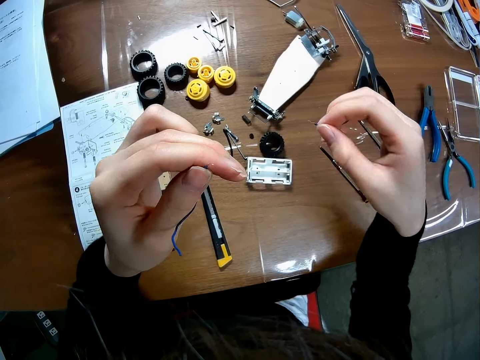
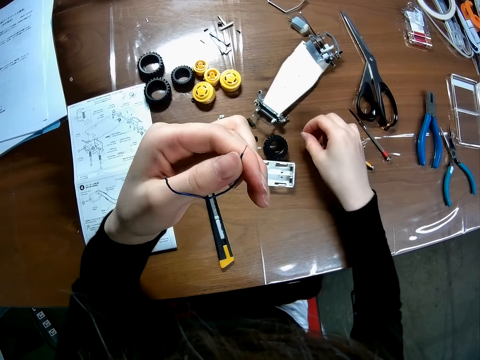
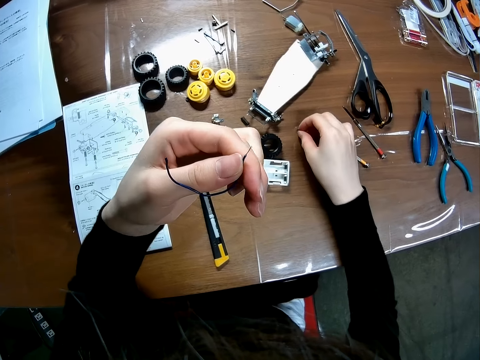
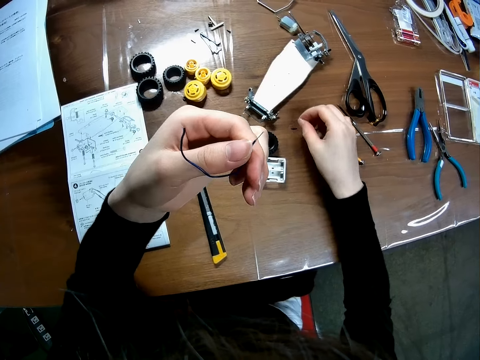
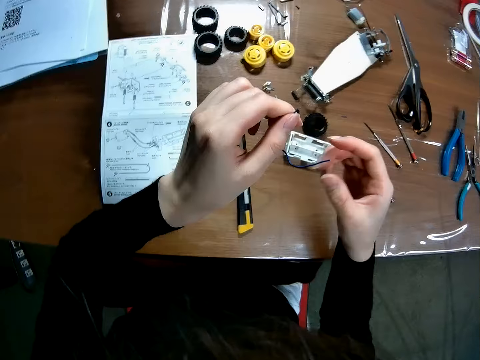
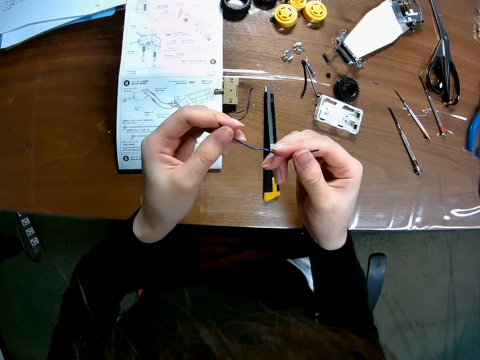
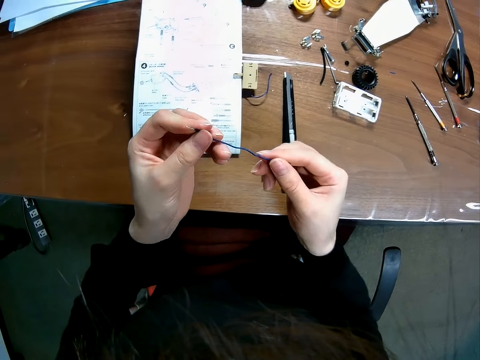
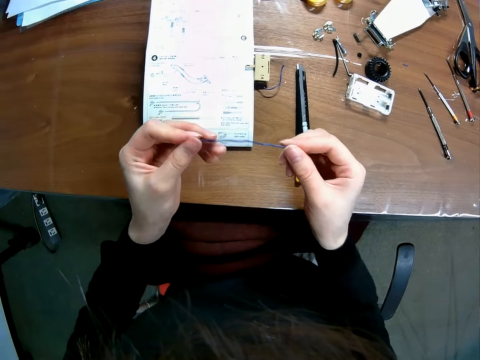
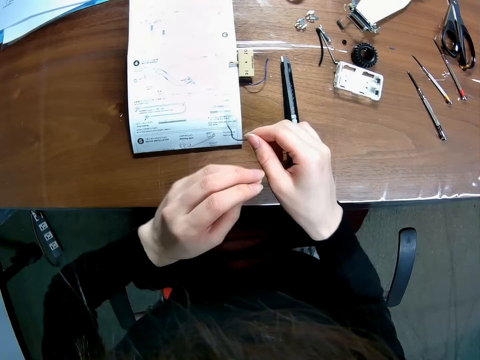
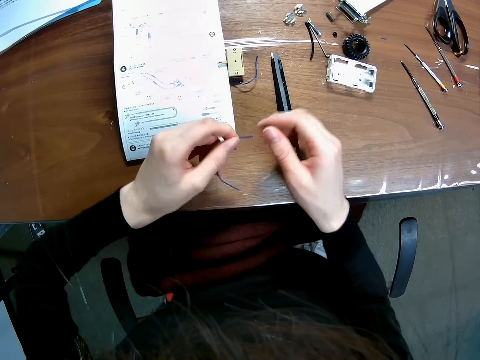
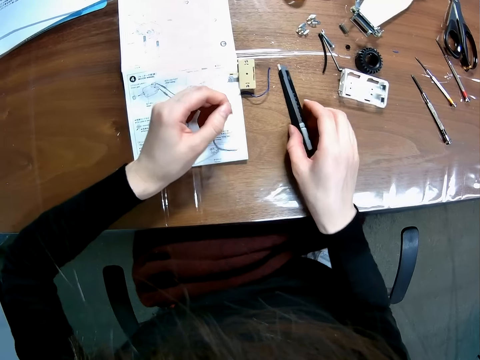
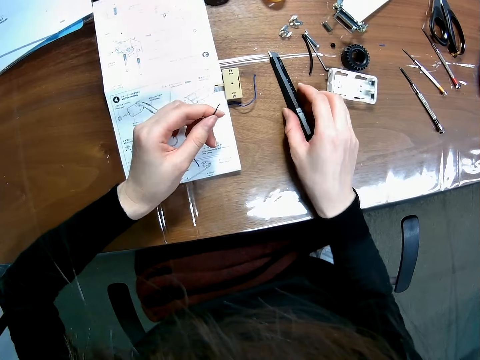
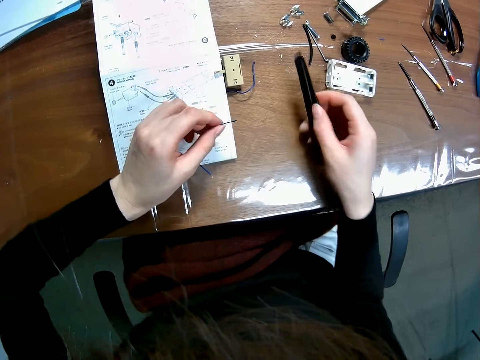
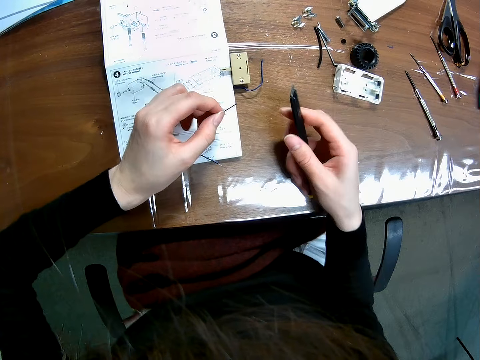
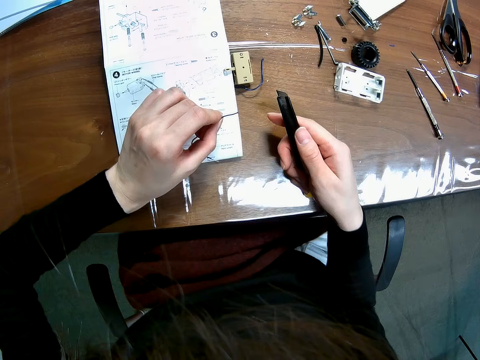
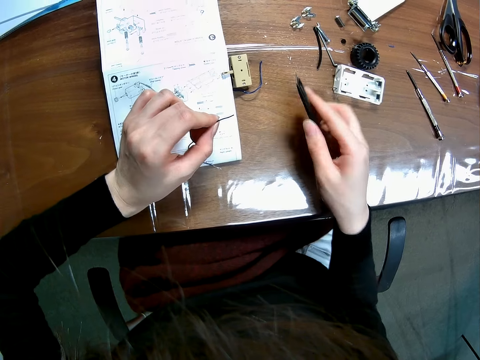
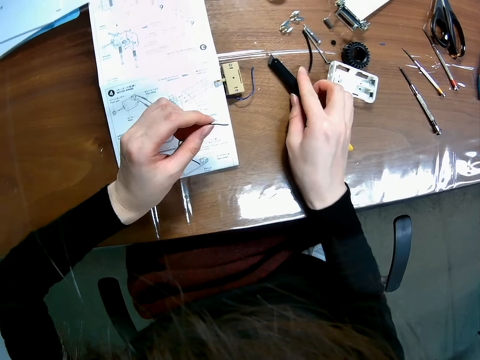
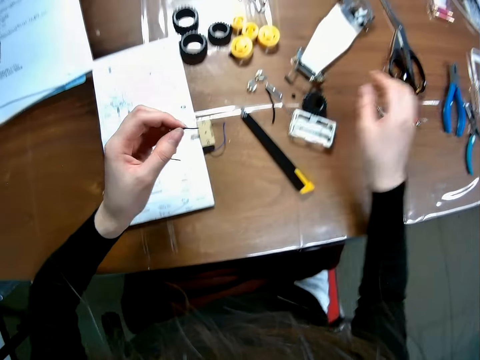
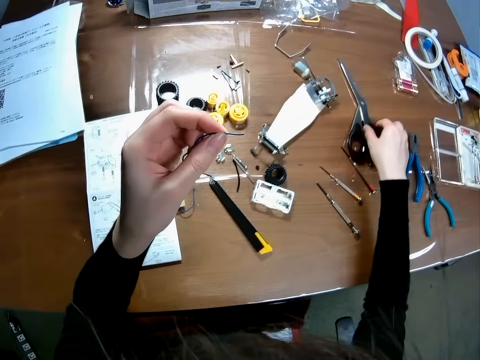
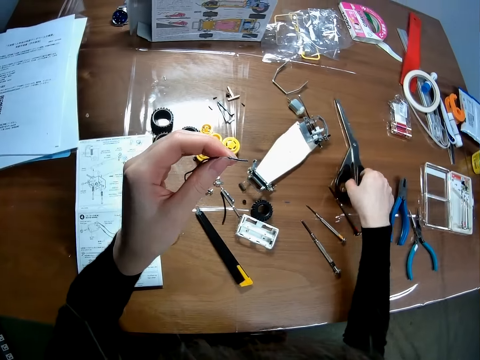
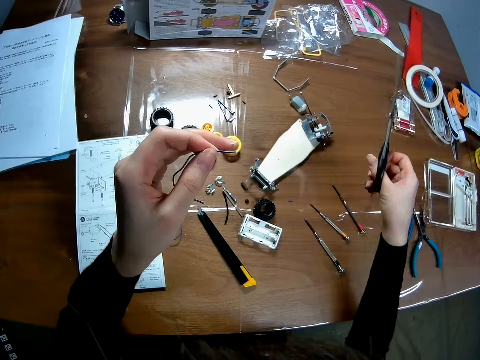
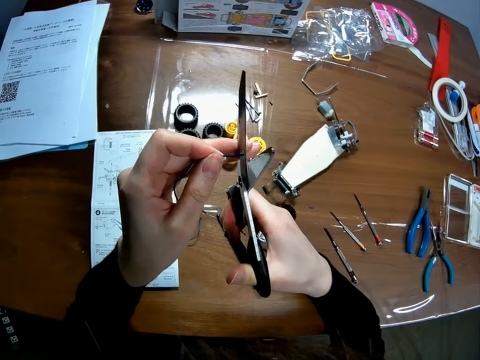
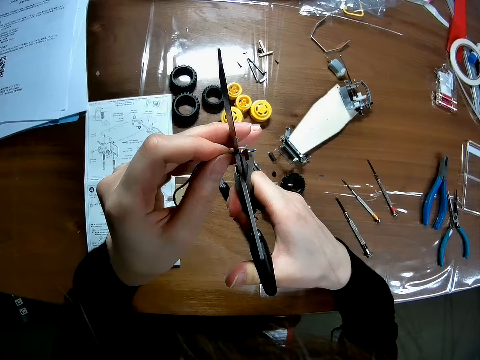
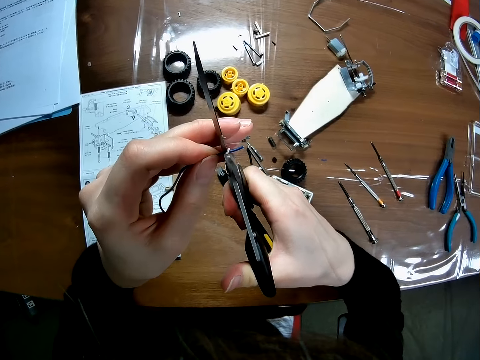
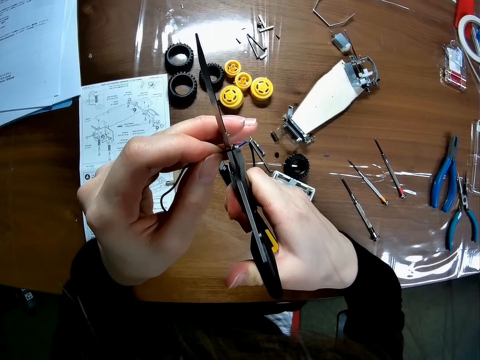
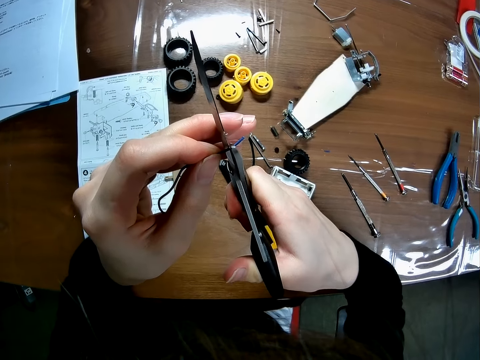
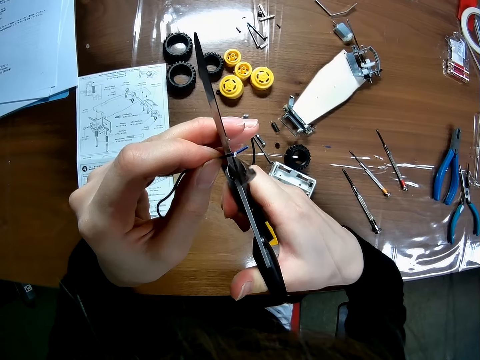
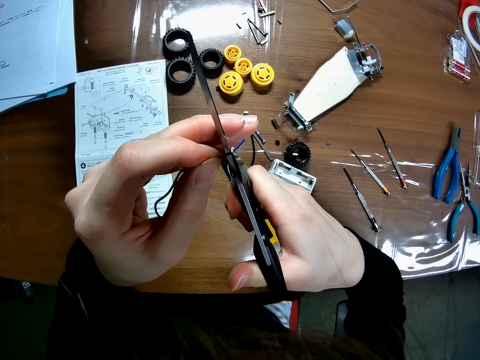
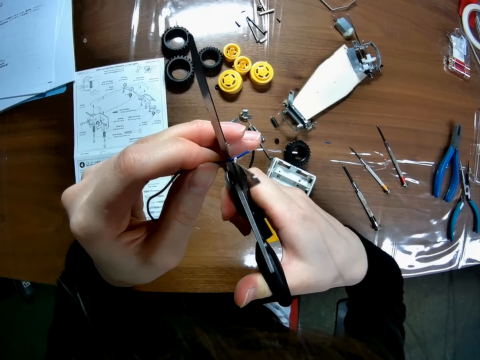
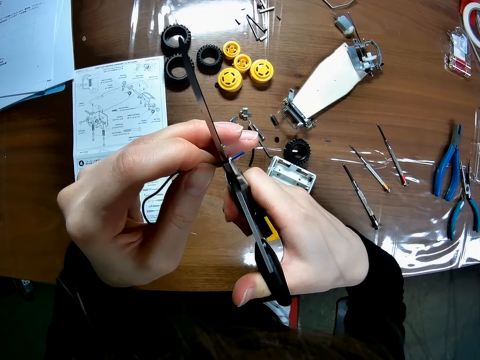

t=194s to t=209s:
The camera wearer drops the body of the wire or cut insulator on the table. They stretch the wire. They adjust the wire. They pick up the blade or utility knife from the table. They drop the blade on the table. They pick up the scissors from the table. They cut the wire with the scissors.

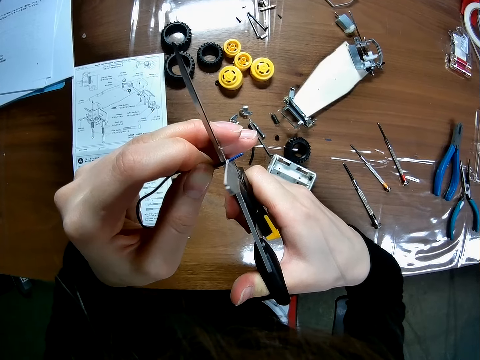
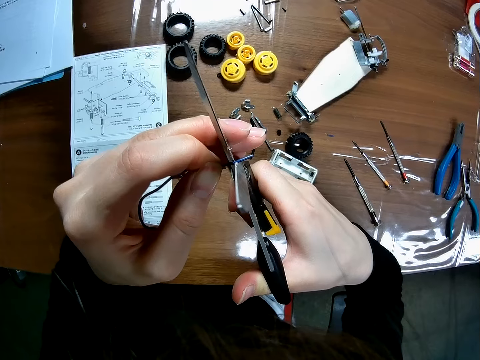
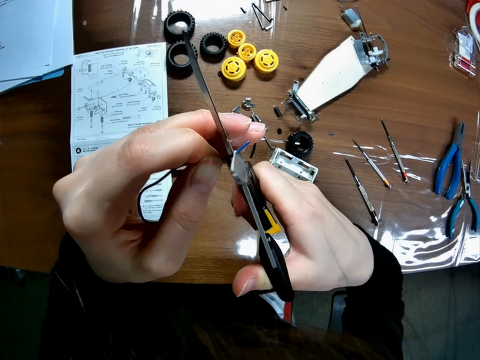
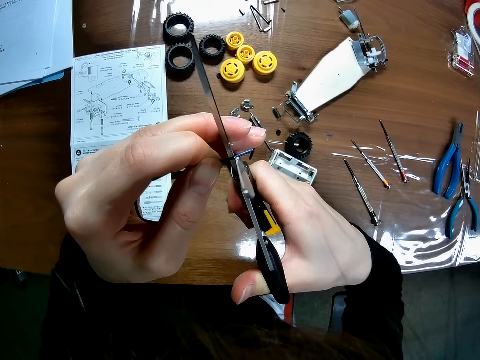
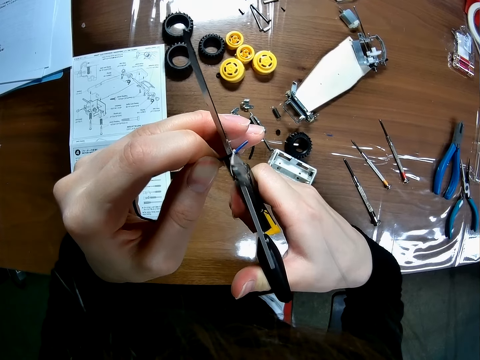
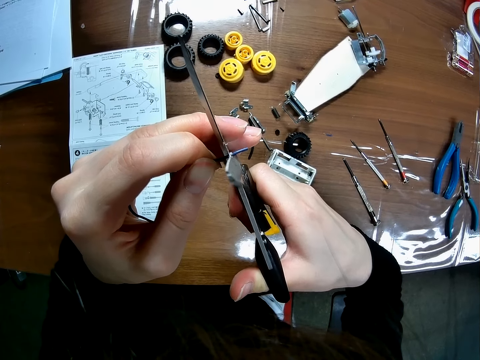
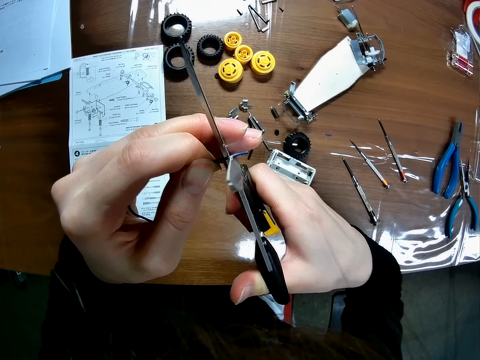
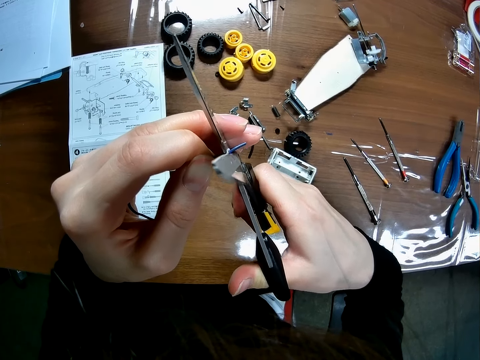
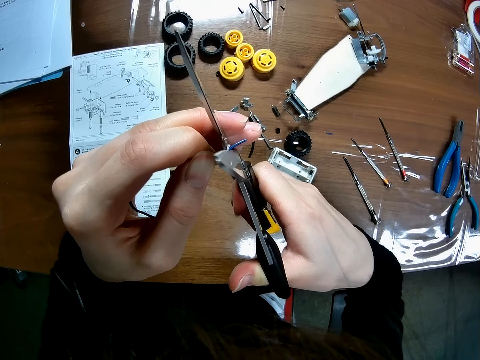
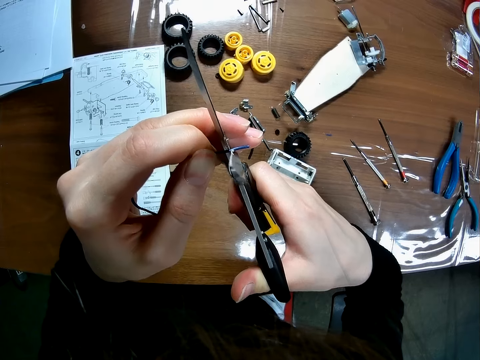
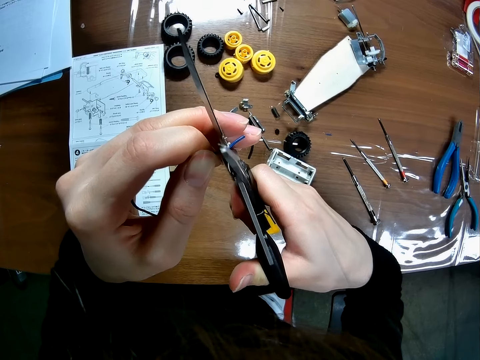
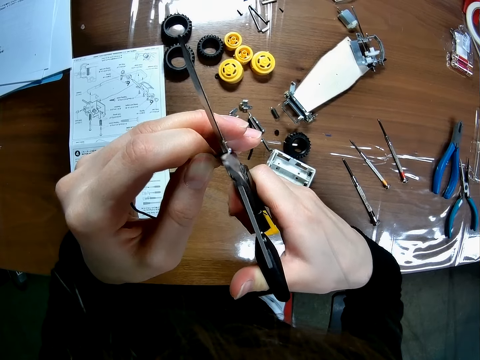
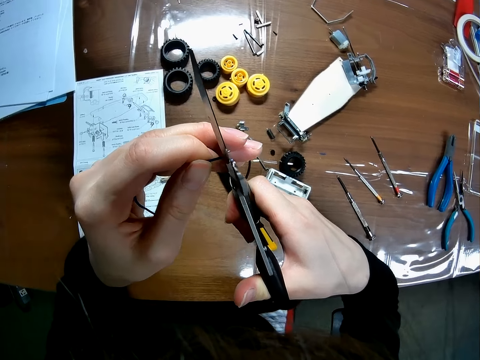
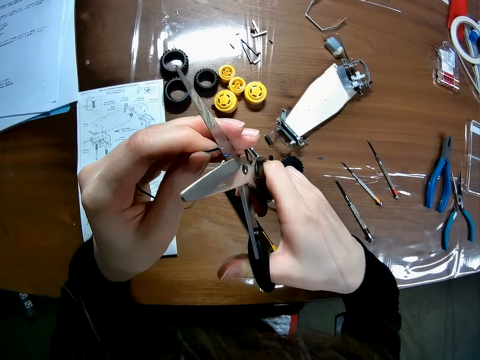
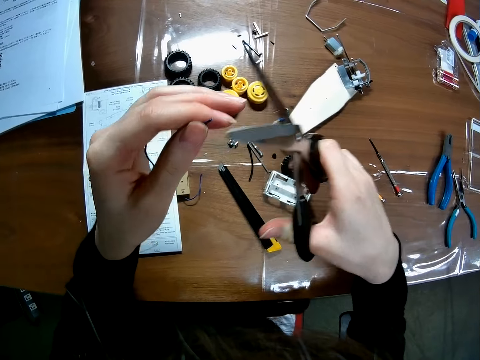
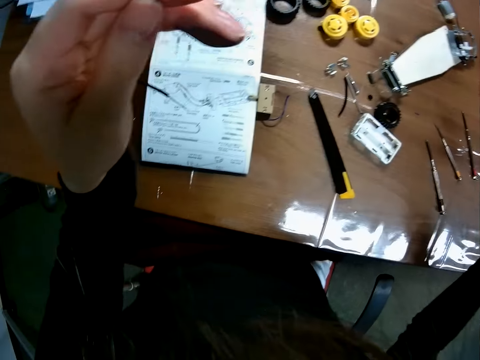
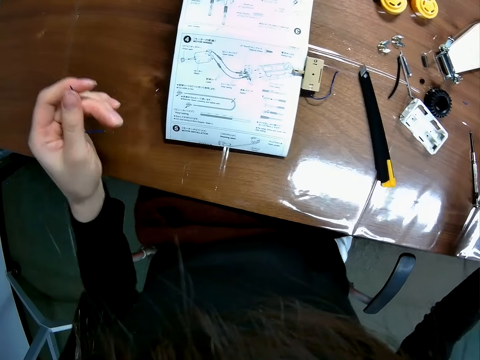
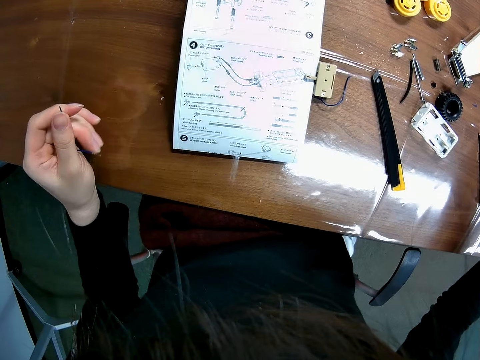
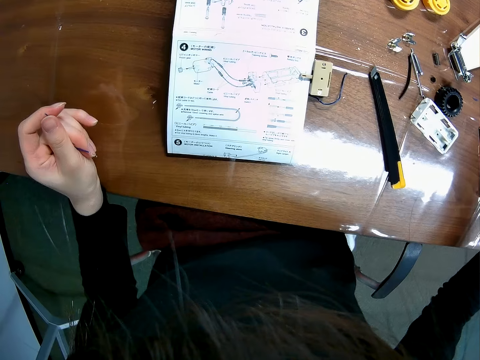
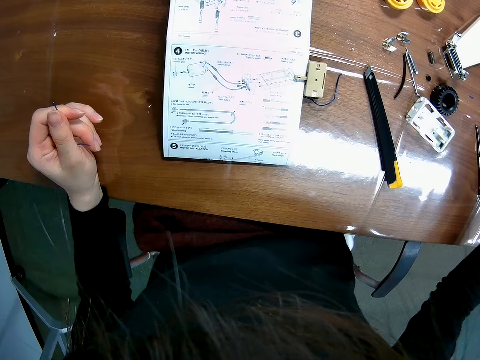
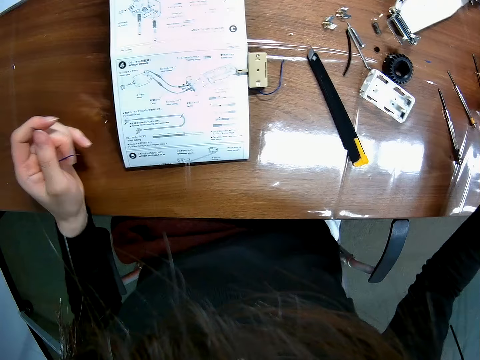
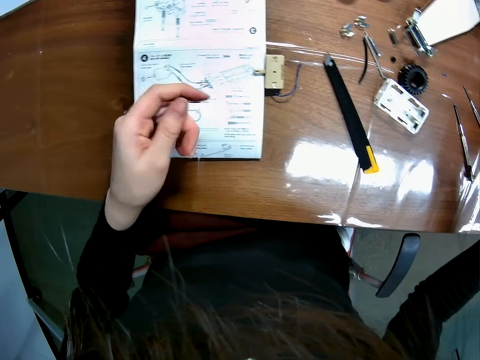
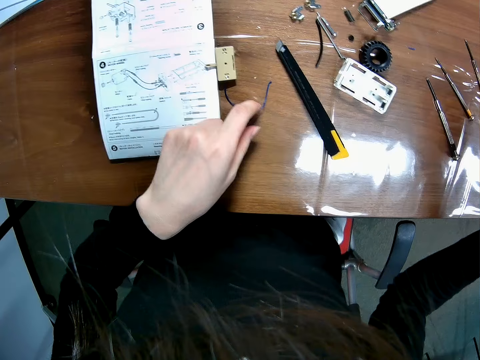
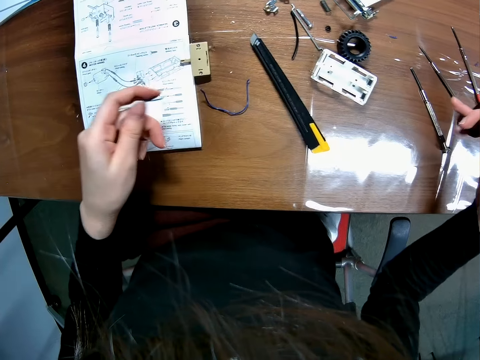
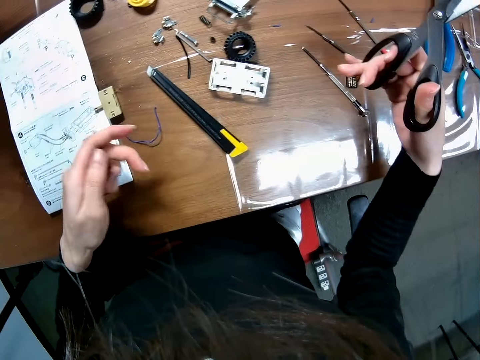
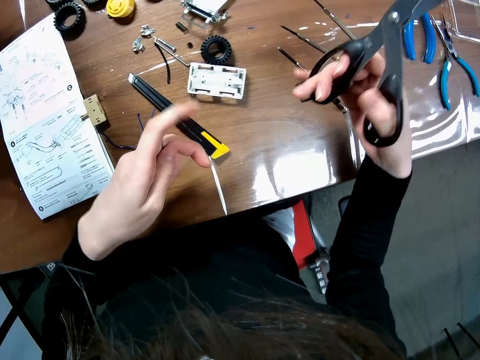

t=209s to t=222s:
The camera wearer moves a wire on the table.
